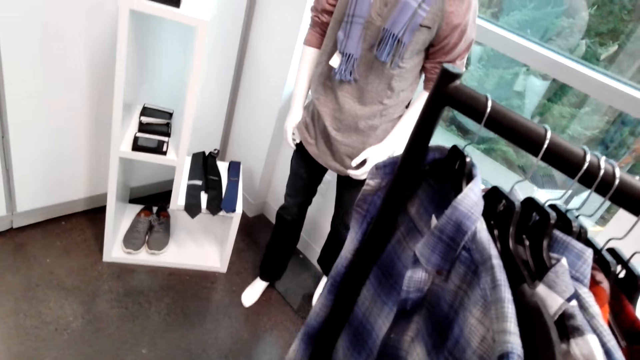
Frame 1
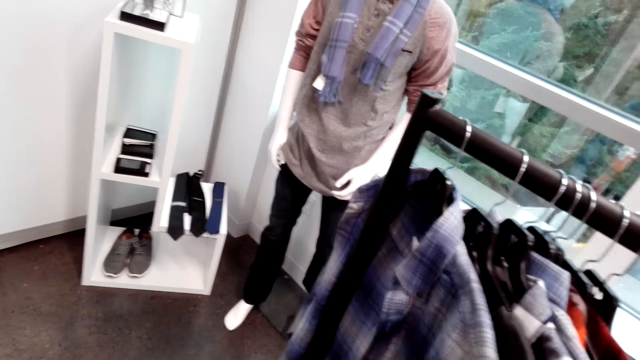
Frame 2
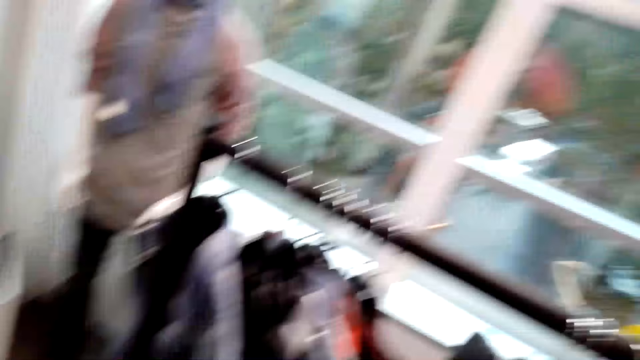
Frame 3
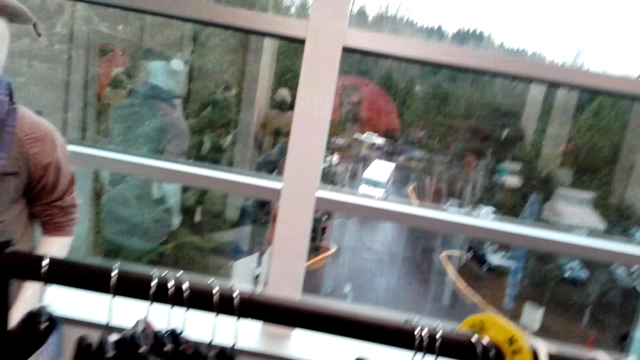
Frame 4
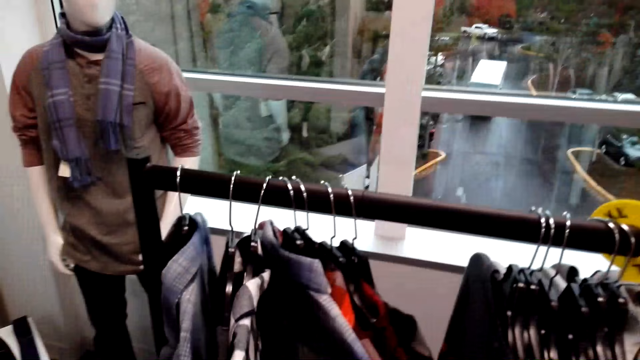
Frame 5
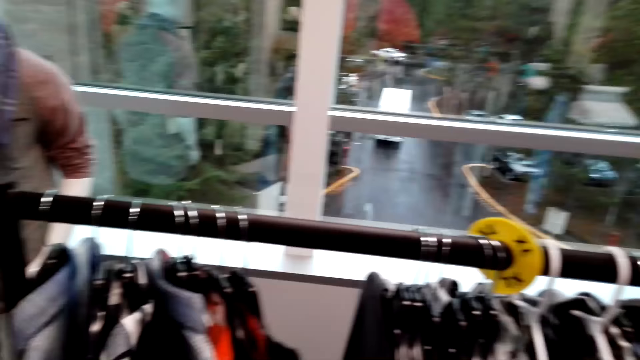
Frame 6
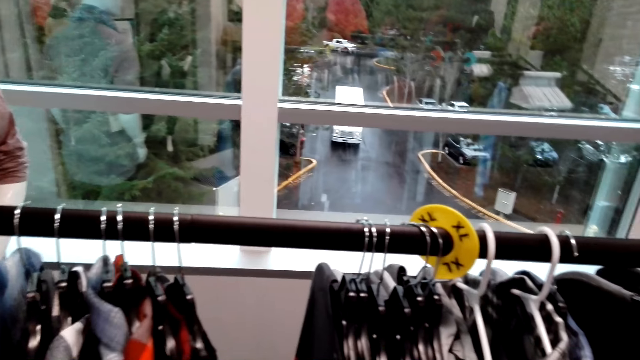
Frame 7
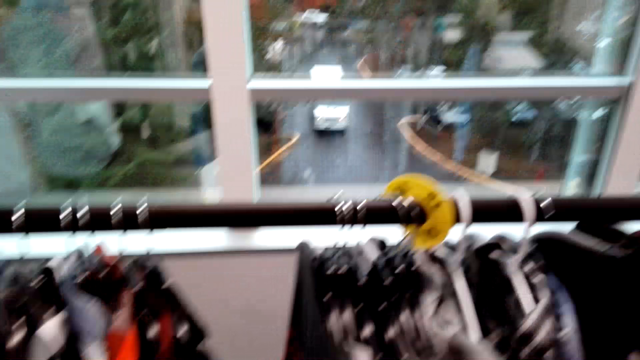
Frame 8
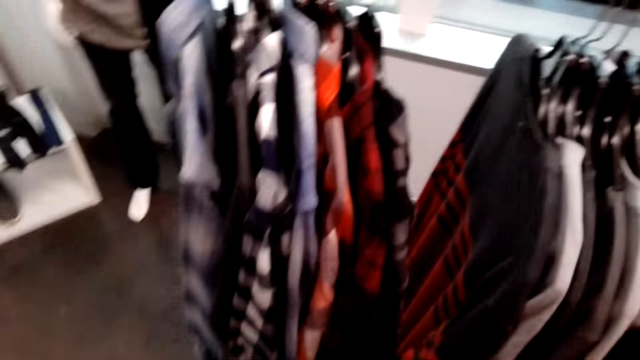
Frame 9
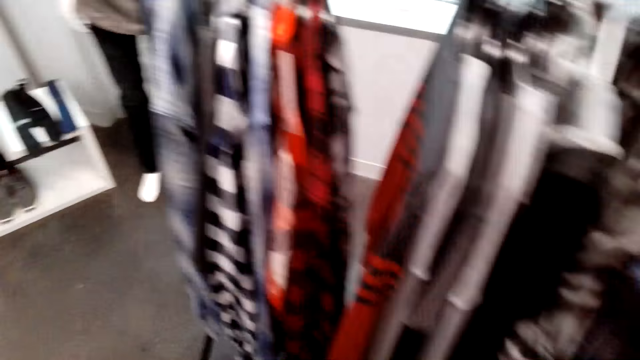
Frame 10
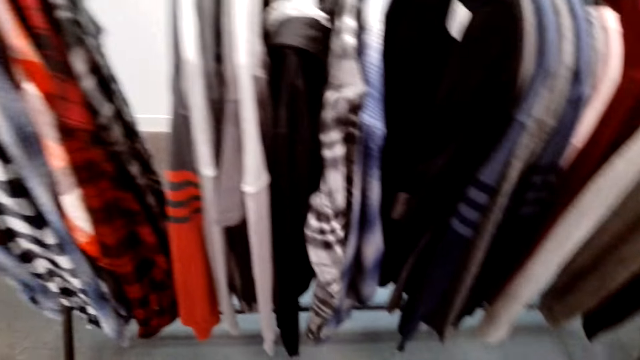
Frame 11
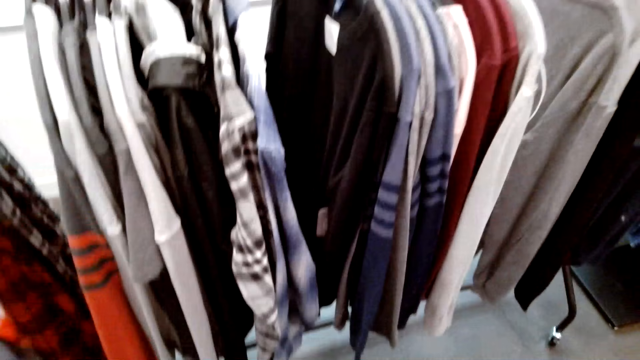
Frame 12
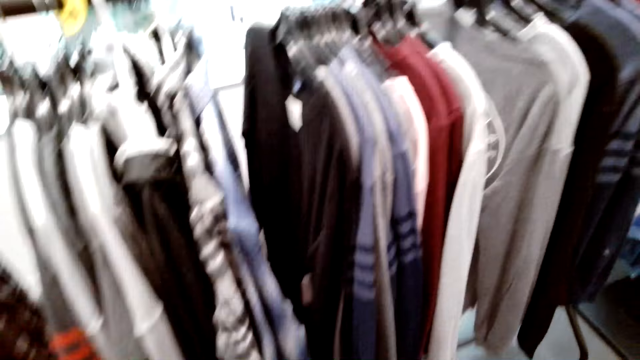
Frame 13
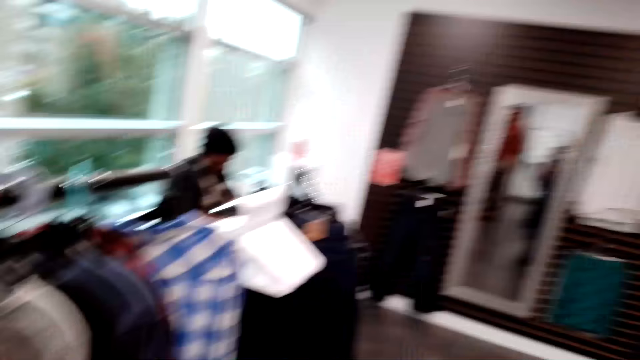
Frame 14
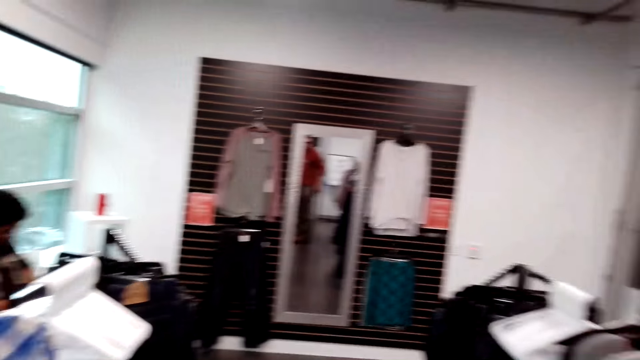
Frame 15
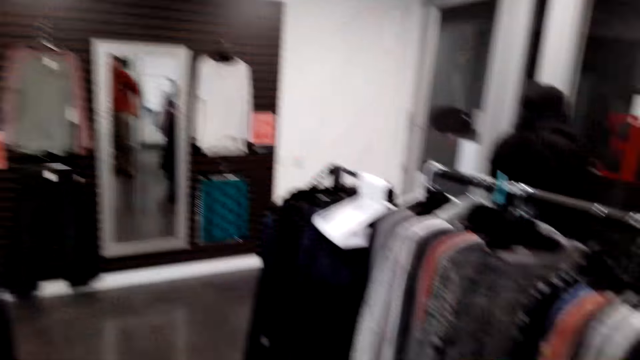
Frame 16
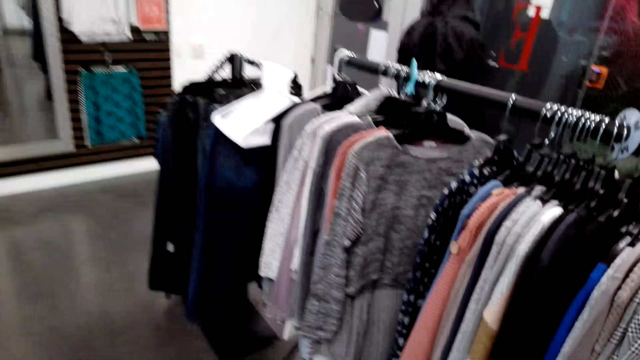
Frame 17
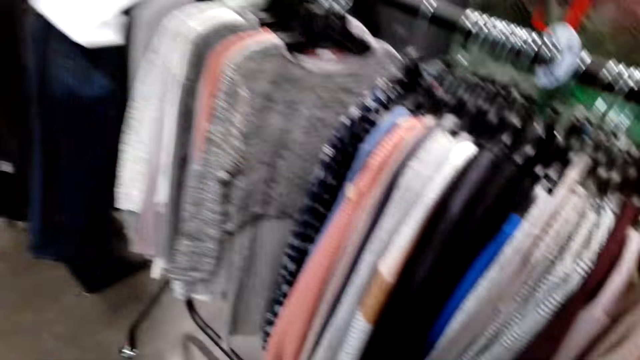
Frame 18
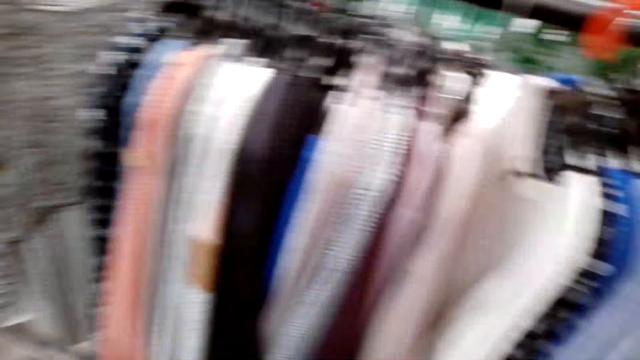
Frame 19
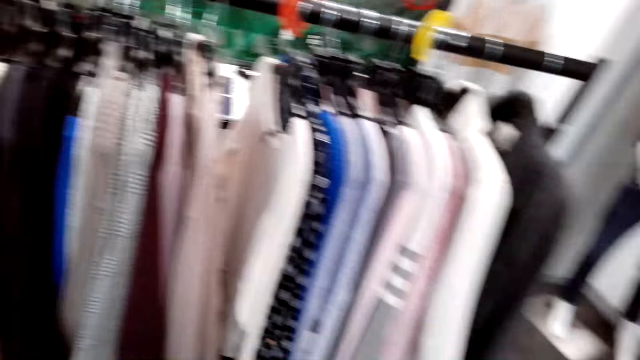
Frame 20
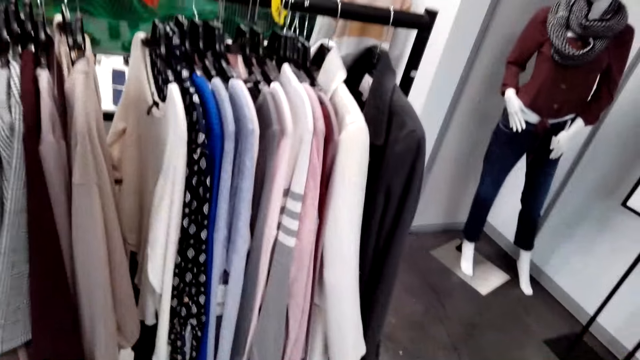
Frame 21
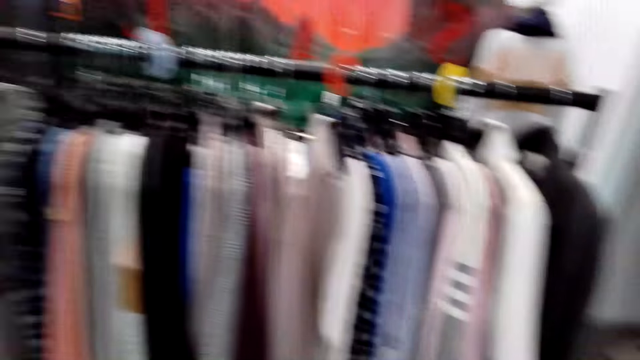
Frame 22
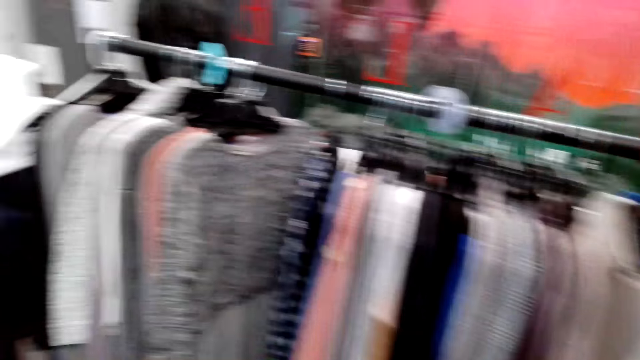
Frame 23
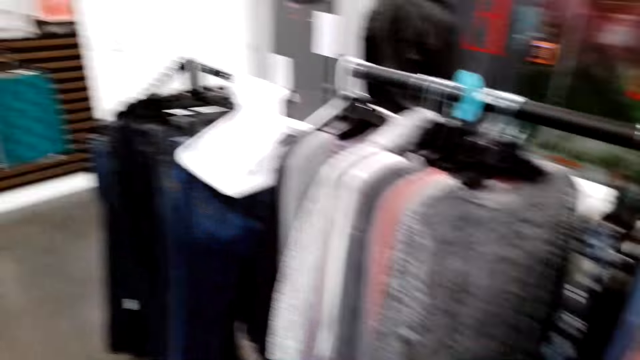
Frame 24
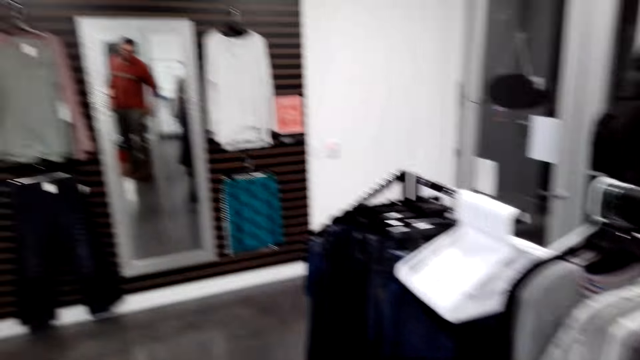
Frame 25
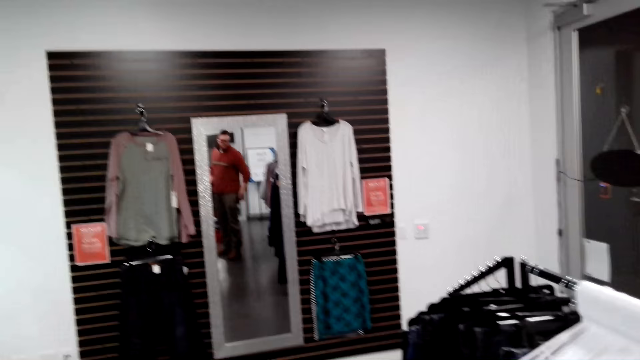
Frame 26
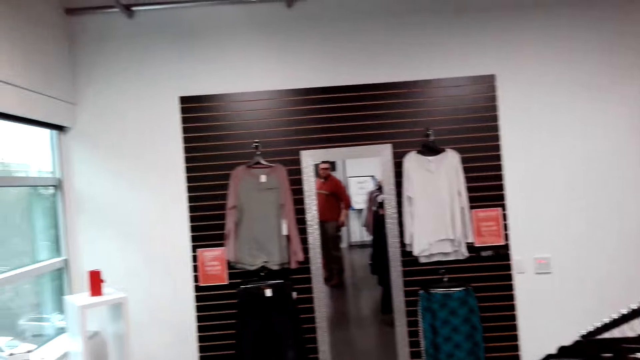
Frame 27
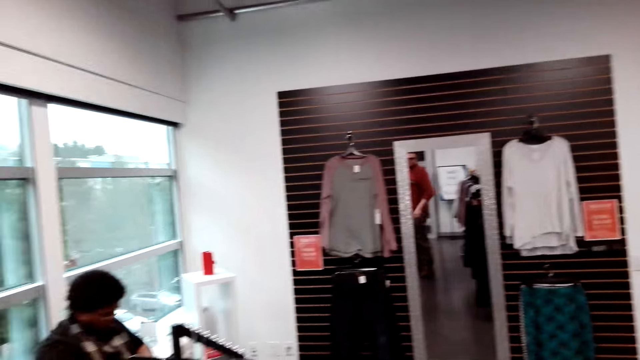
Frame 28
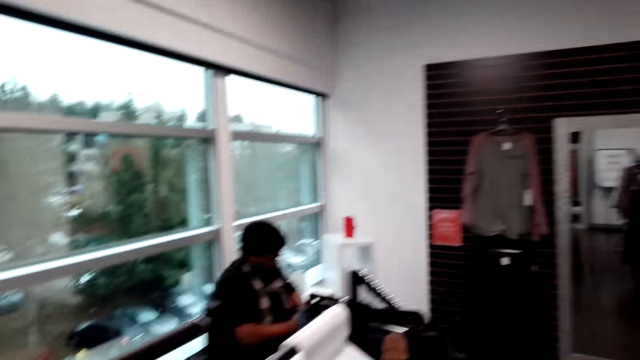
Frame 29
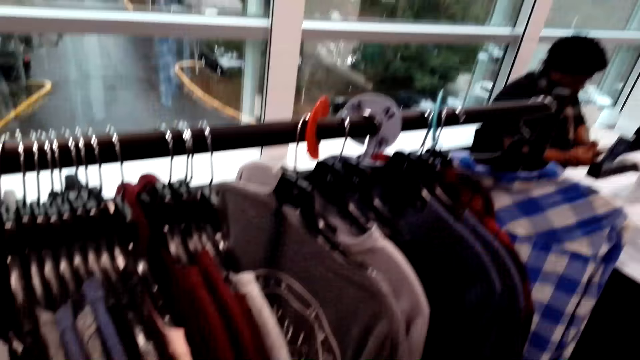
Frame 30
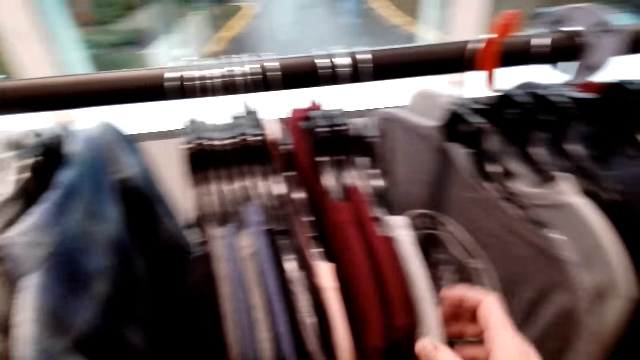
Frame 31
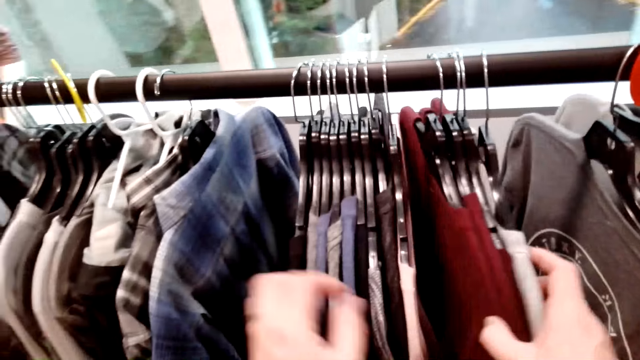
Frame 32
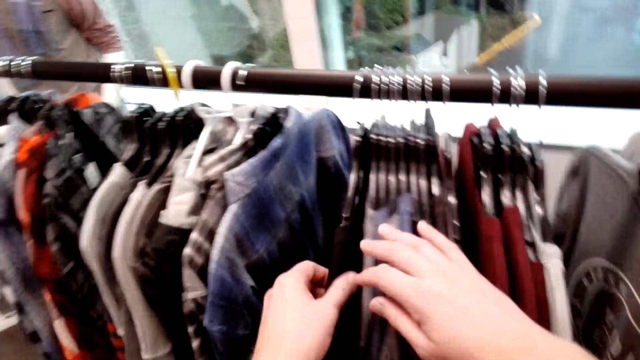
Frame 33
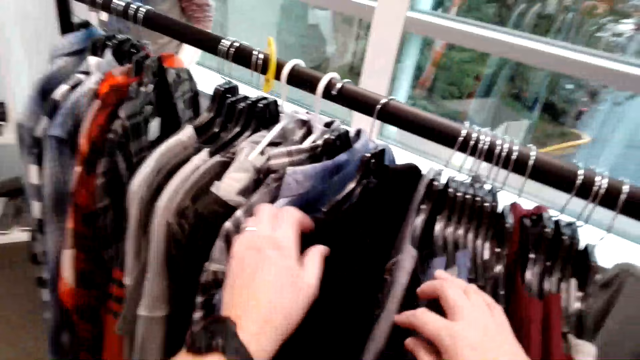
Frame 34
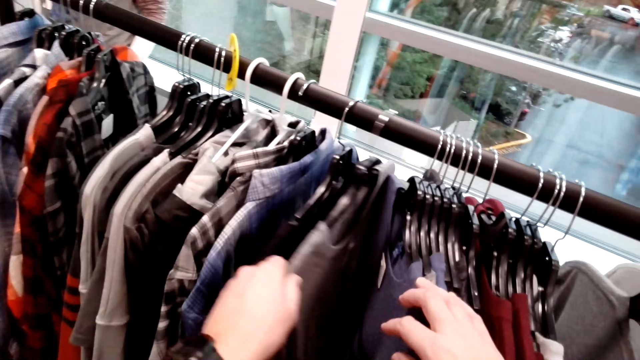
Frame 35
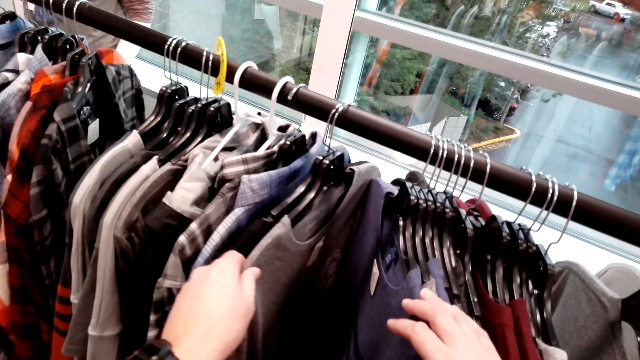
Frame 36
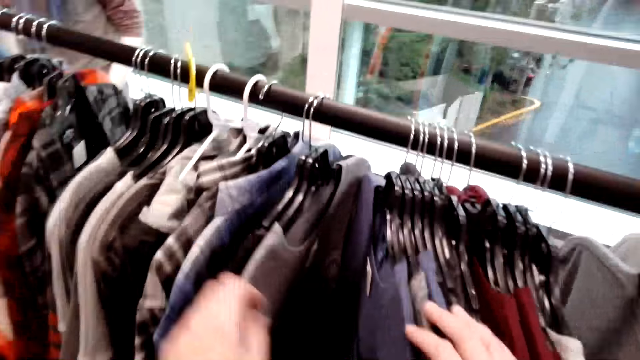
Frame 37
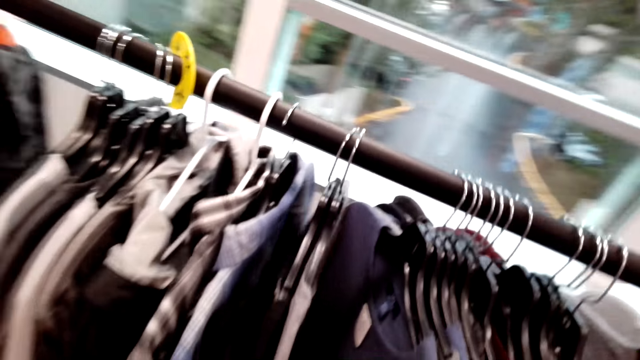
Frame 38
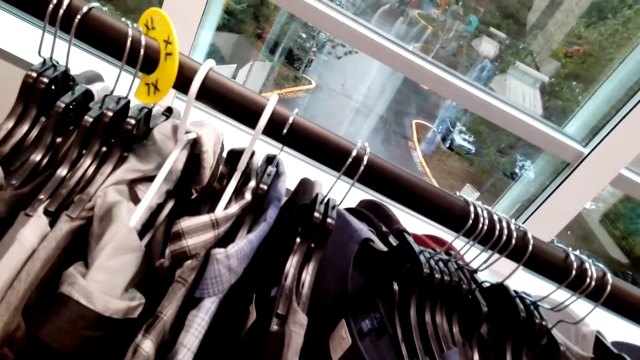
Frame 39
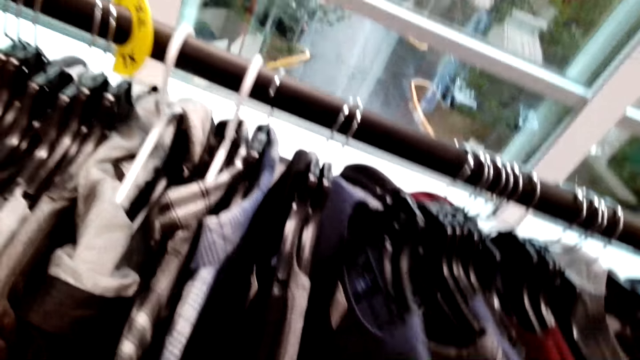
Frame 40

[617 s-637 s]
The camera wearer walks in the shop. They select the shirts from the cloth rack. They walk in the shop. They select the shirts from the cloth rack.
